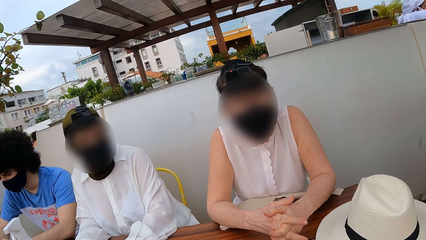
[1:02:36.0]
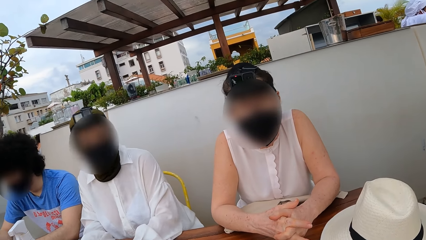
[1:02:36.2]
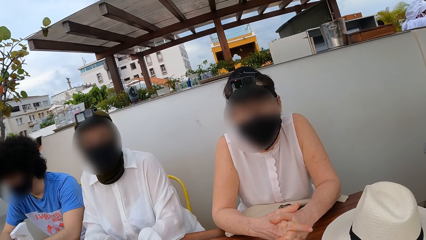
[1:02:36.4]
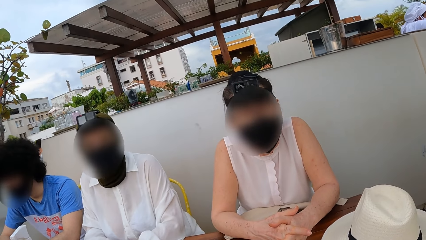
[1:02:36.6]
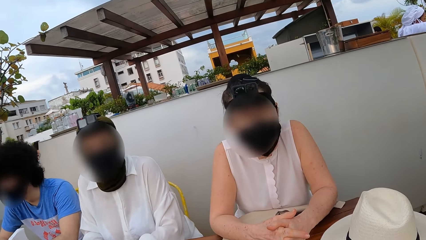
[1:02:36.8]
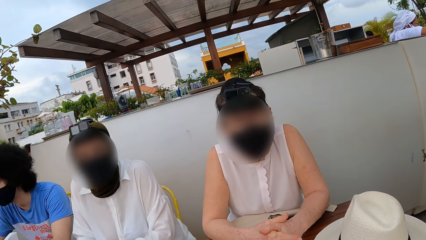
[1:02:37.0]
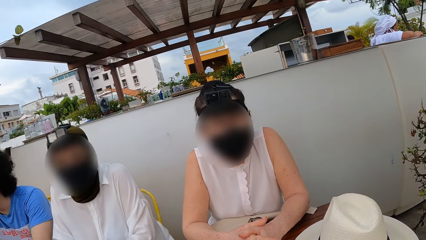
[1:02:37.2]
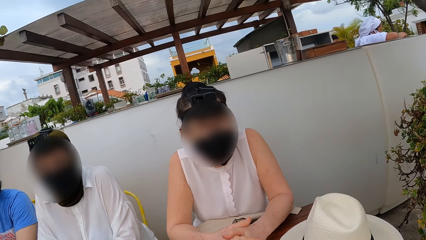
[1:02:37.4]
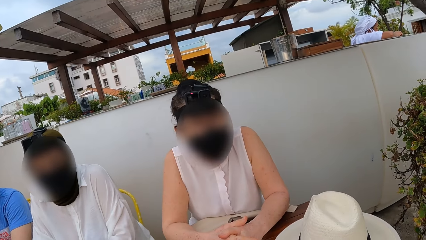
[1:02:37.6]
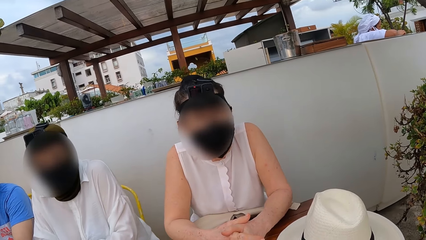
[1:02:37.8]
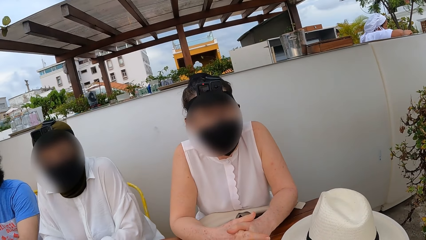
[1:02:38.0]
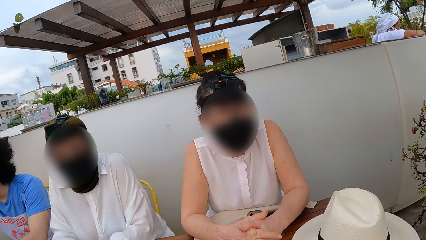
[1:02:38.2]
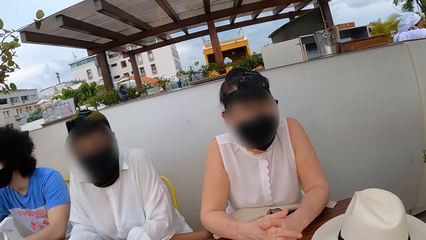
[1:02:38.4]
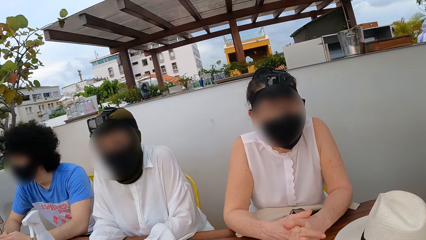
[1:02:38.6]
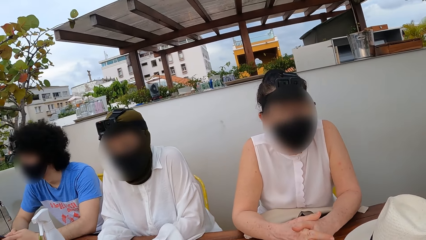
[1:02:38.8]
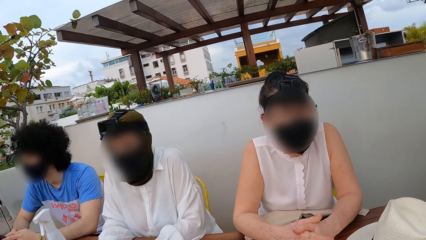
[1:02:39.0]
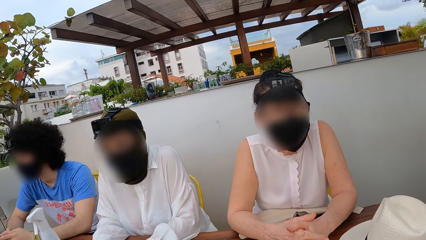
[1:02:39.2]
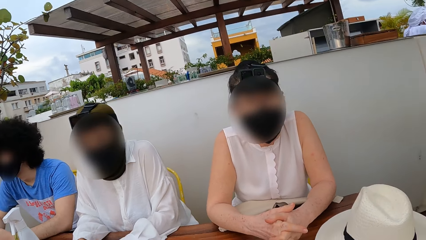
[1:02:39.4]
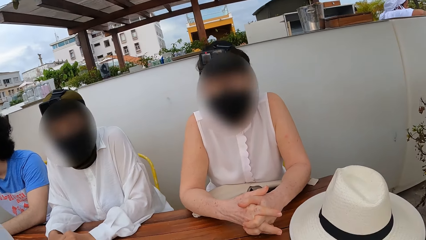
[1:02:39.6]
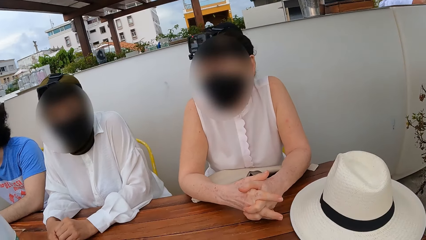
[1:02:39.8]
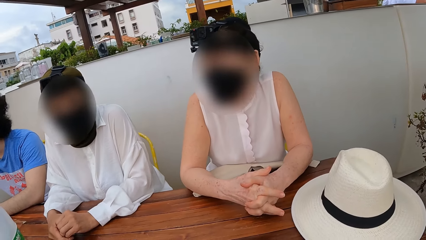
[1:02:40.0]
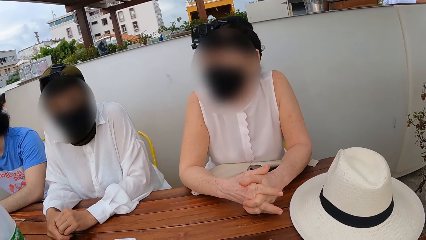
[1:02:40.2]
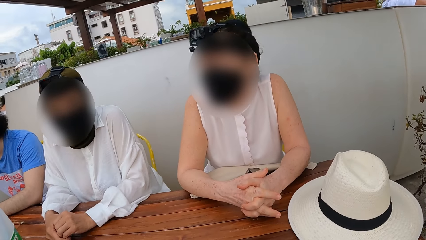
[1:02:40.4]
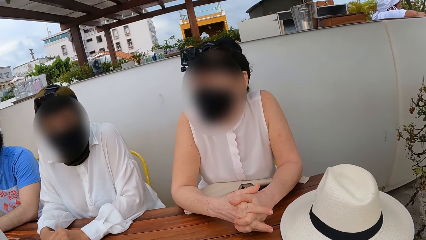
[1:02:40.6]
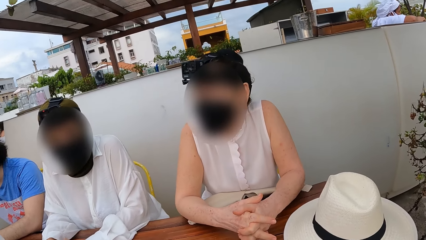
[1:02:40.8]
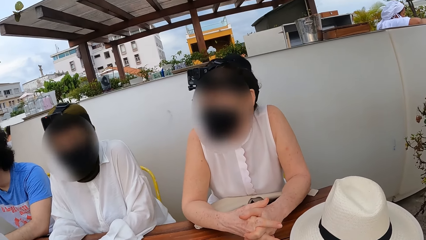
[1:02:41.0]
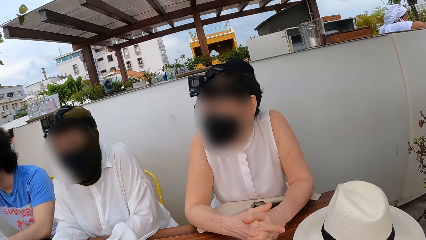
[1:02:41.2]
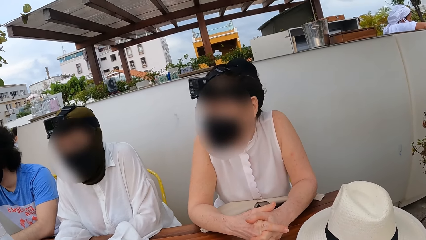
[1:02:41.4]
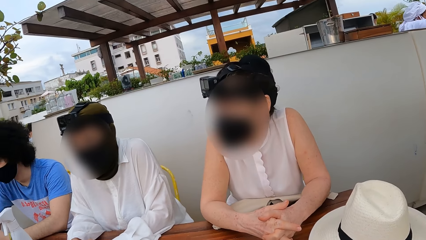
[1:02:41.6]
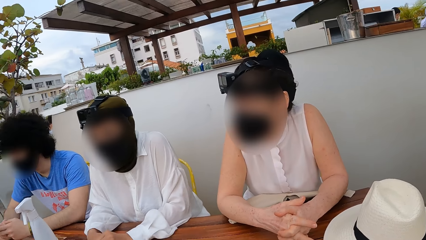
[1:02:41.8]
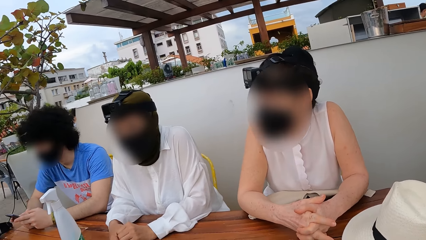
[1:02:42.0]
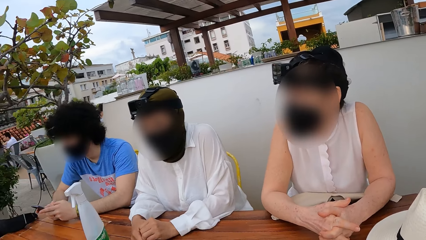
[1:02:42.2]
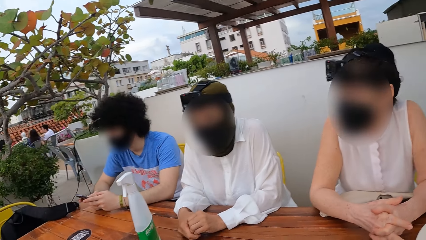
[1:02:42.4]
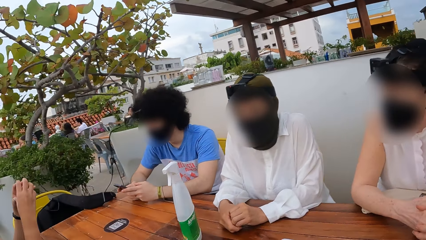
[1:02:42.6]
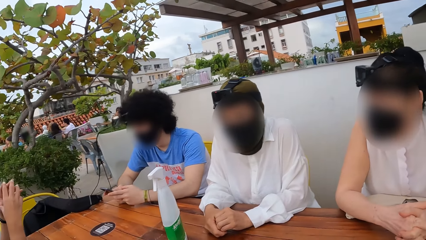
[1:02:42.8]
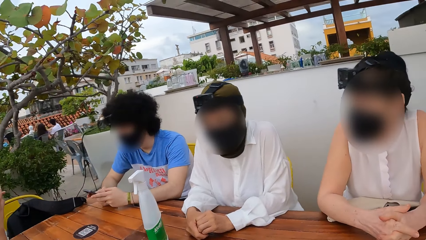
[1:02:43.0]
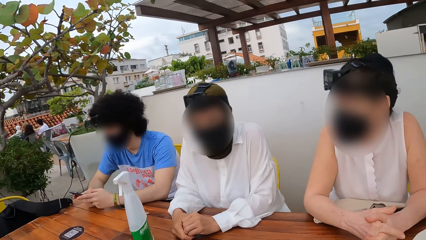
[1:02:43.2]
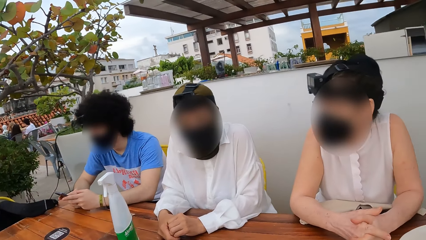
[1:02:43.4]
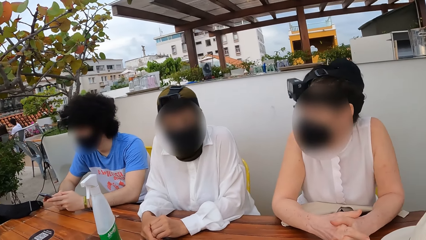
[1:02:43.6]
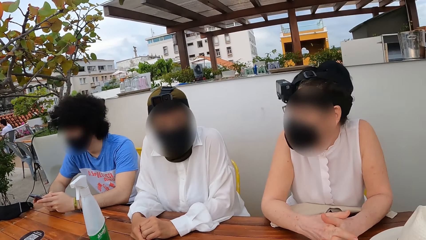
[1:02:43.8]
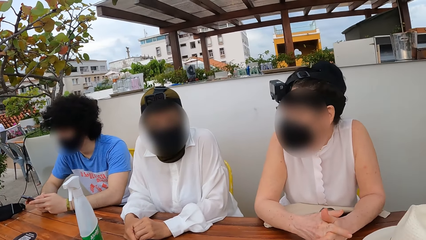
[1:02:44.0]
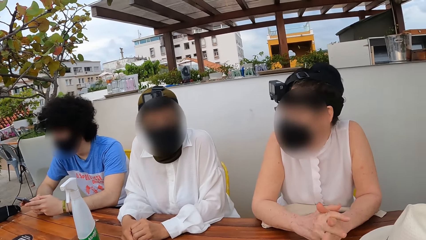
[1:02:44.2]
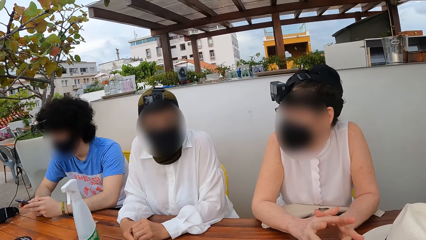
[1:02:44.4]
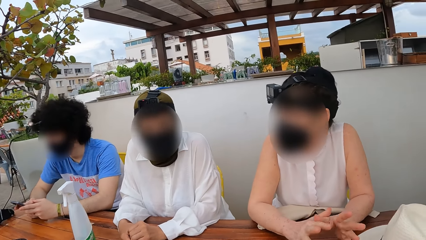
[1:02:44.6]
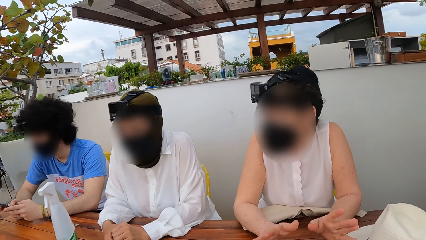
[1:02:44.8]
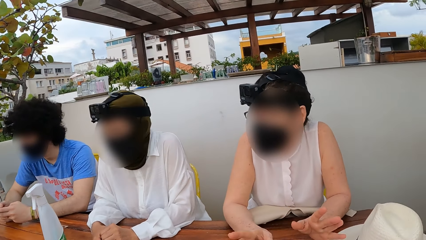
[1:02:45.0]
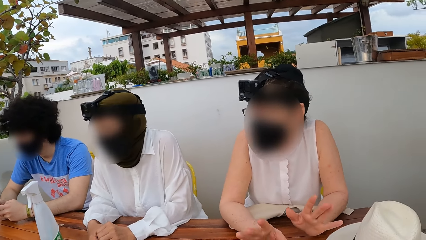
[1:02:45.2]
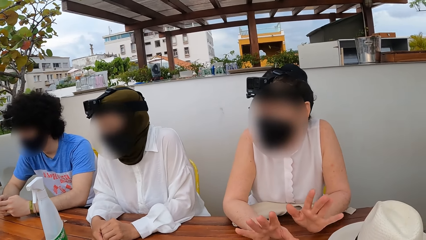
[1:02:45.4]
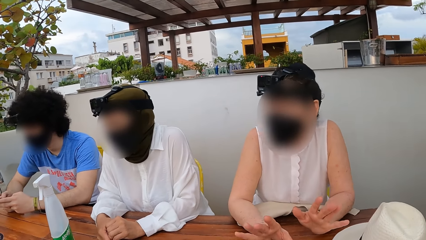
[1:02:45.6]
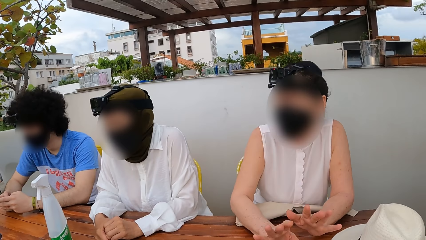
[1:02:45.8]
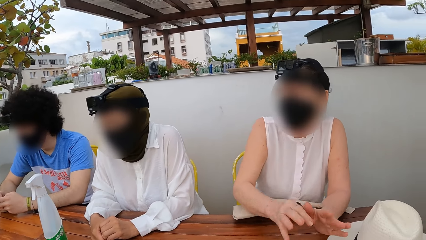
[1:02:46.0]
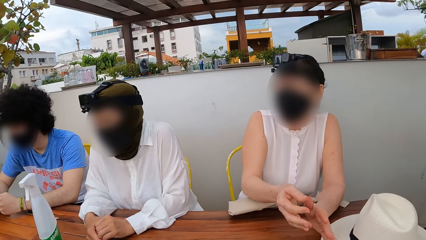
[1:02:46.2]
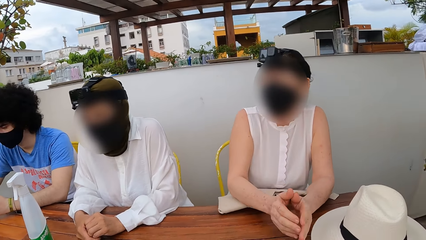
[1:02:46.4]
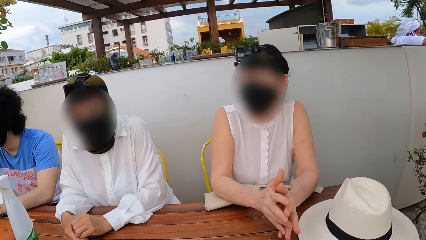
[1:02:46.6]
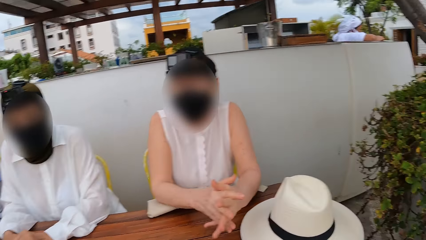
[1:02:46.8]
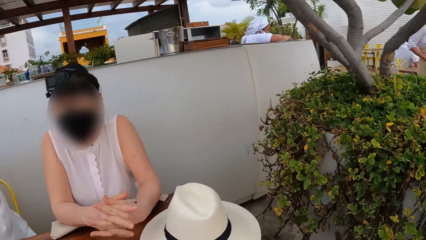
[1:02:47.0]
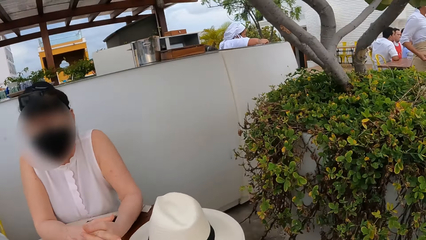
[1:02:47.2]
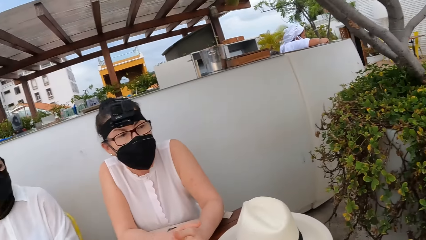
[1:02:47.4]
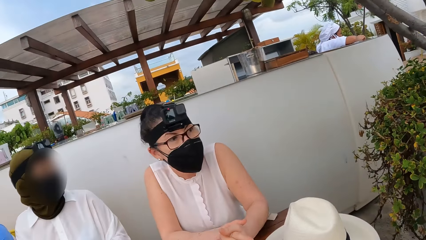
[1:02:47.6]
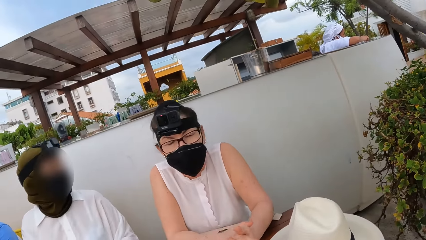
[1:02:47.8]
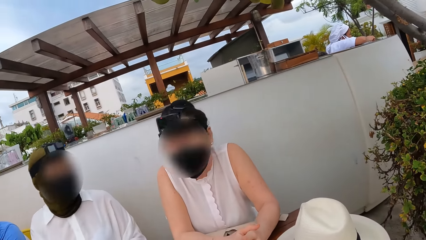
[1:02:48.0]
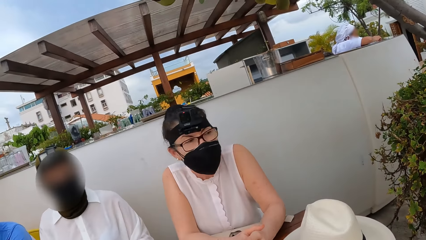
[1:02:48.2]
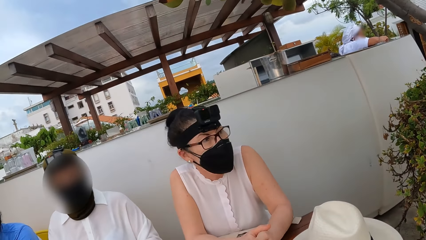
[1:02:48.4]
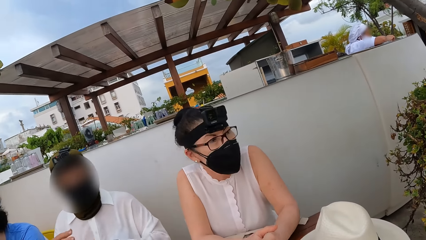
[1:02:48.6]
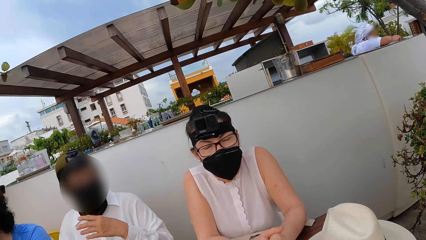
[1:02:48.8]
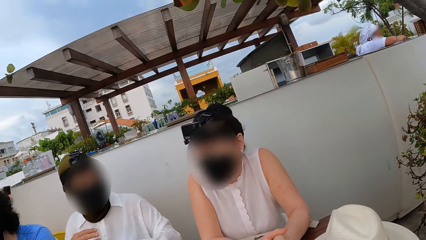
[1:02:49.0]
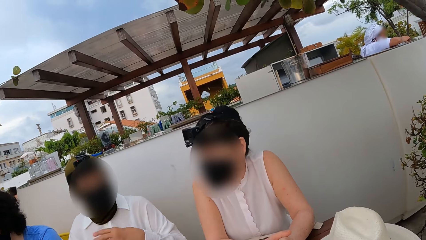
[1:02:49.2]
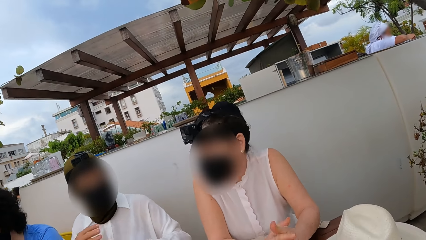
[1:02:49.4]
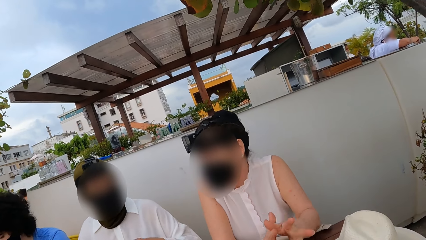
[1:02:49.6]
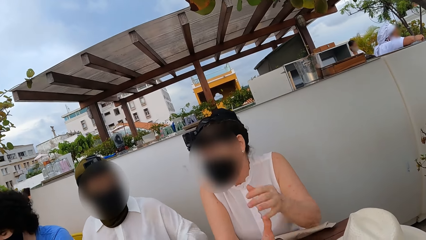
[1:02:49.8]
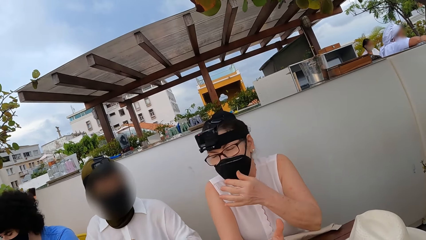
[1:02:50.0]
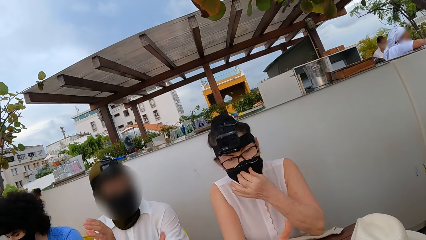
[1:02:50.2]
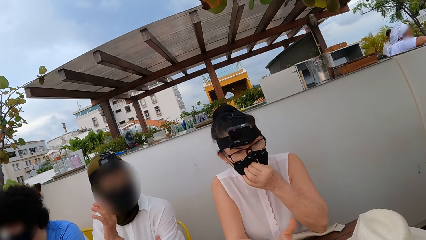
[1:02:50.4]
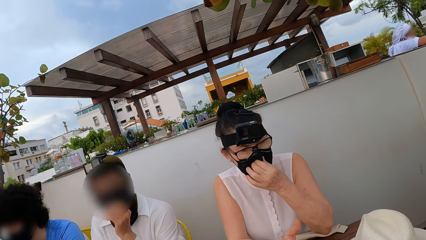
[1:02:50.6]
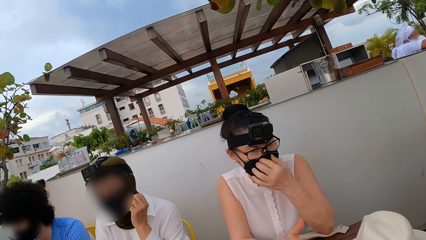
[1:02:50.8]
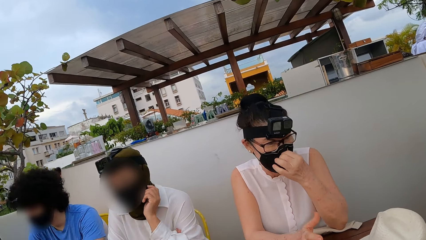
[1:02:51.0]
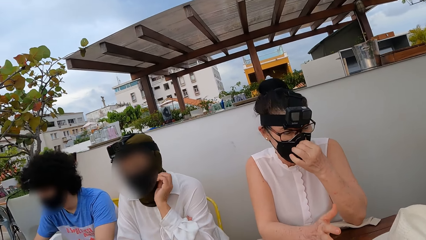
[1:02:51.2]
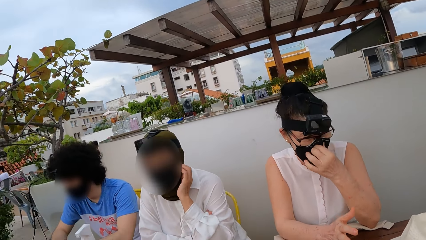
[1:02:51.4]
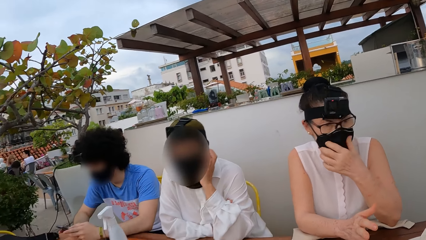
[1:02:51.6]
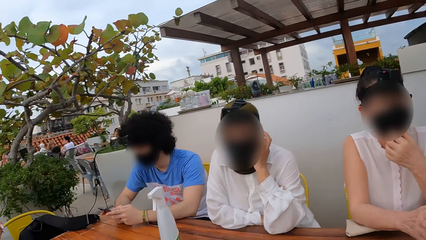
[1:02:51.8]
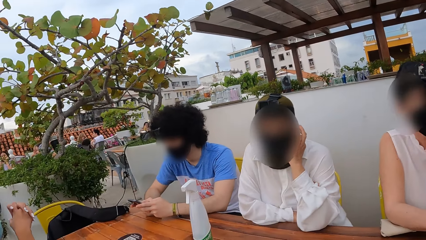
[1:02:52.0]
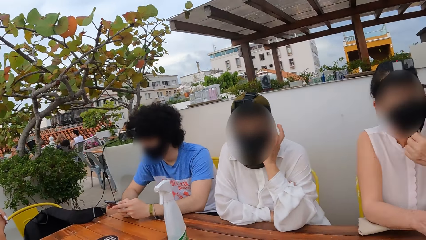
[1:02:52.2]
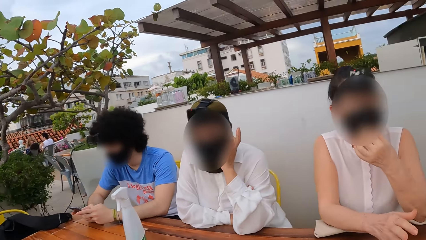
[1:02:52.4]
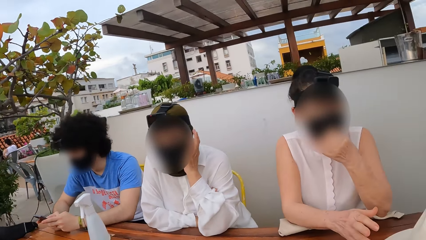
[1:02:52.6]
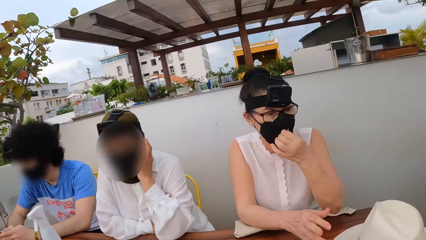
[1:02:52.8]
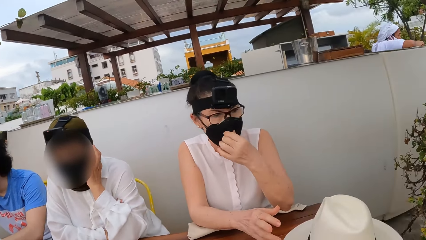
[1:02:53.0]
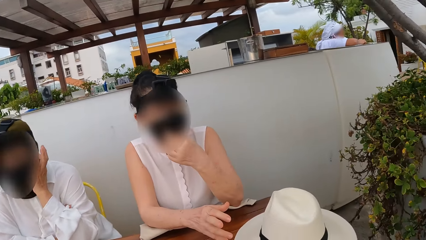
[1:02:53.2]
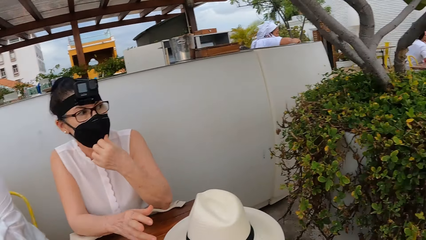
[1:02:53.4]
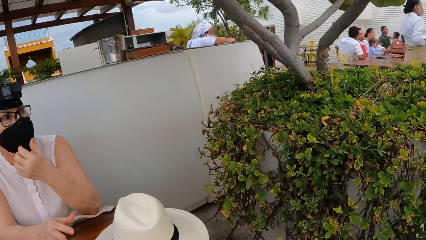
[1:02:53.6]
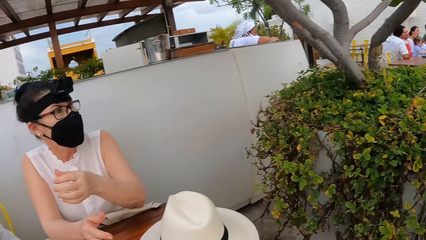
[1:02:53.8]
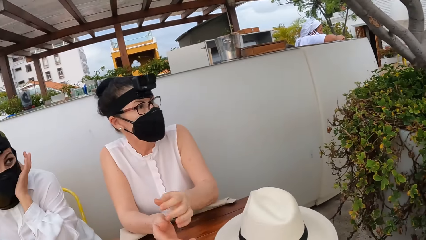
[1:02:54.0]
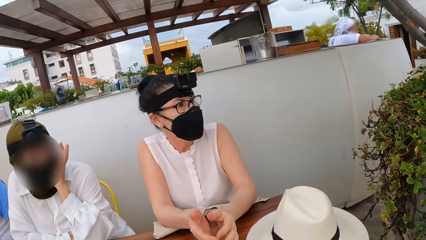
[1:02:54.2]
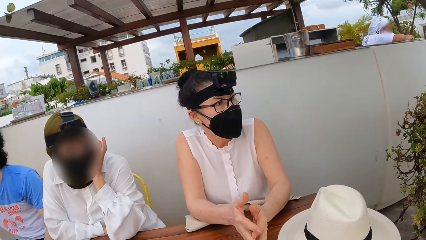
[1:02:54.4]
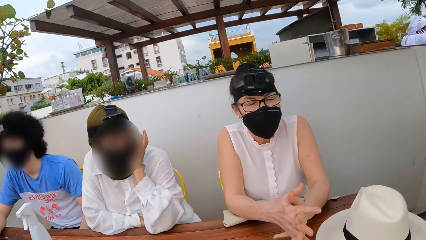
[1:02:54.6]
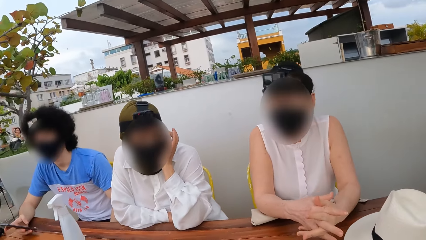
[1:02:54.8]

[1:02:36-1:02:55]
The camera wearer interacts with a woman. Another woman interacts with the camera wearer. The camera wearer interacts with the first woman. A person interacts with the camera wearer. The first woman touches her face. The camera wearer looks around. The woman touches her face. The camera wearer looks around.
